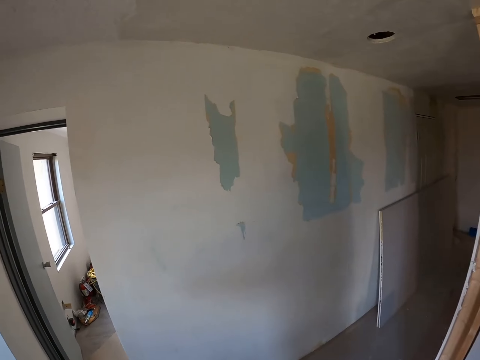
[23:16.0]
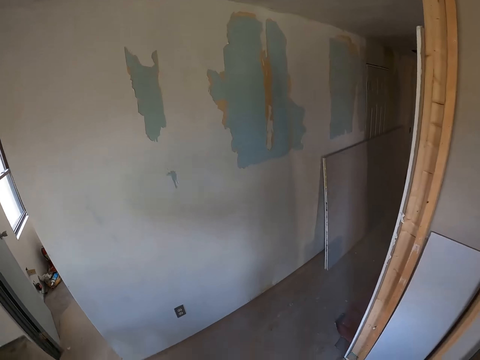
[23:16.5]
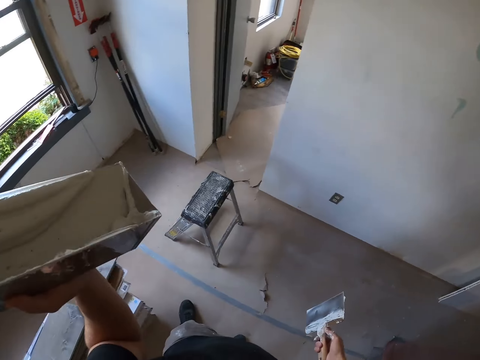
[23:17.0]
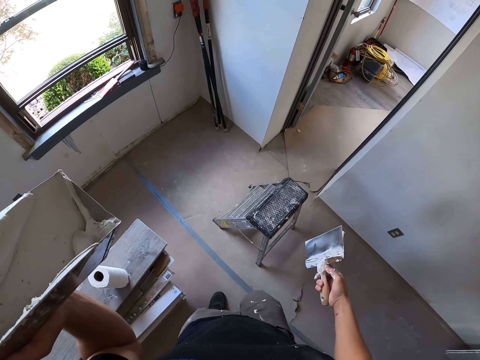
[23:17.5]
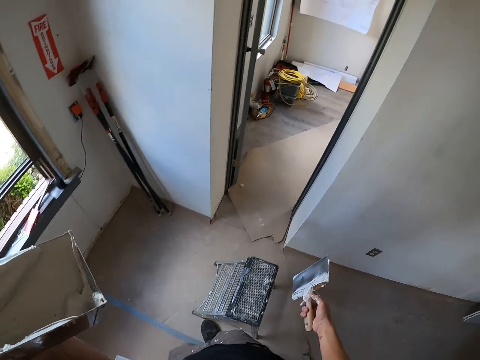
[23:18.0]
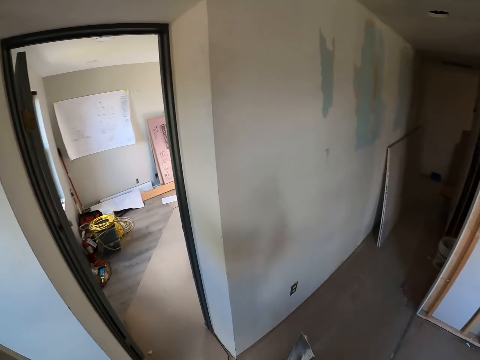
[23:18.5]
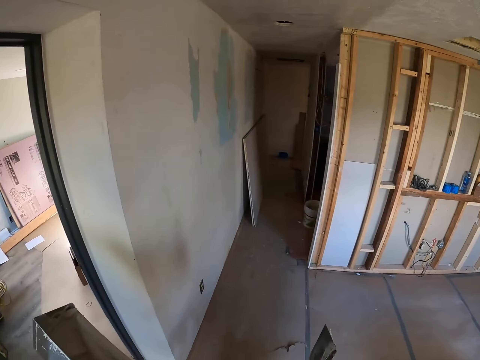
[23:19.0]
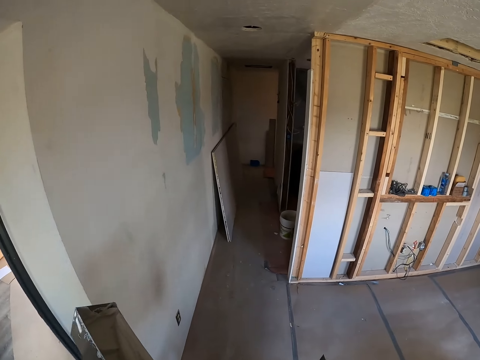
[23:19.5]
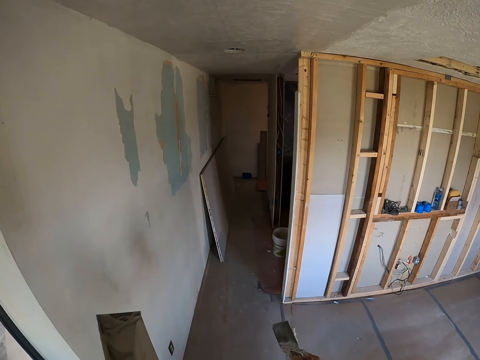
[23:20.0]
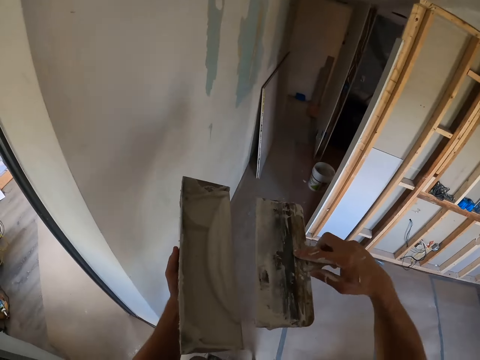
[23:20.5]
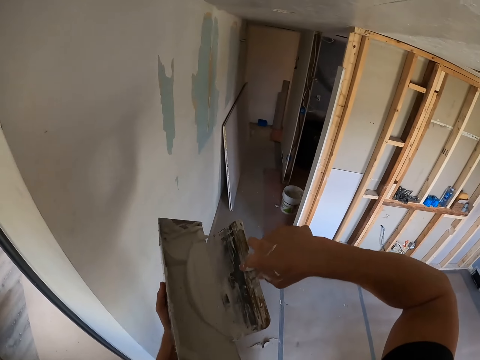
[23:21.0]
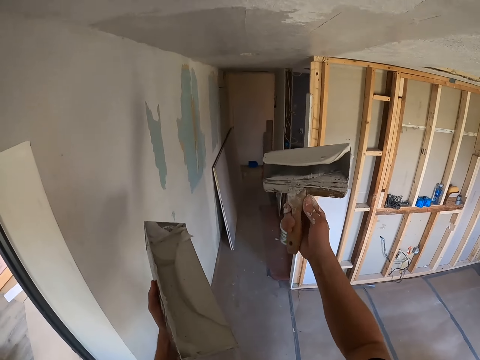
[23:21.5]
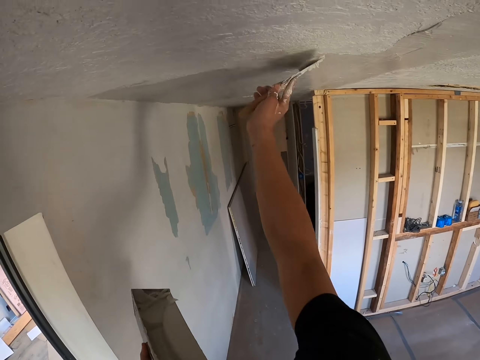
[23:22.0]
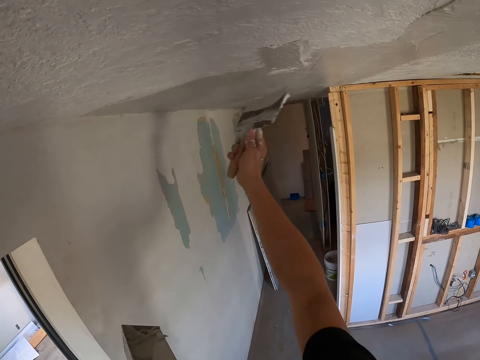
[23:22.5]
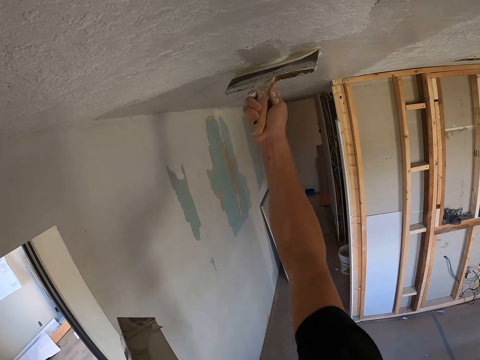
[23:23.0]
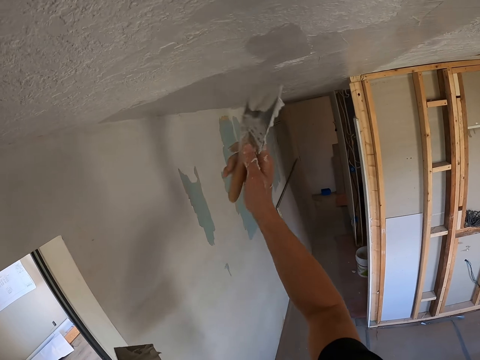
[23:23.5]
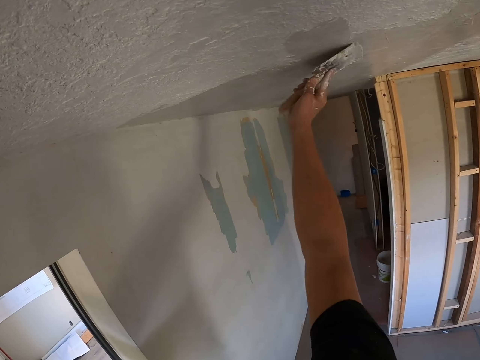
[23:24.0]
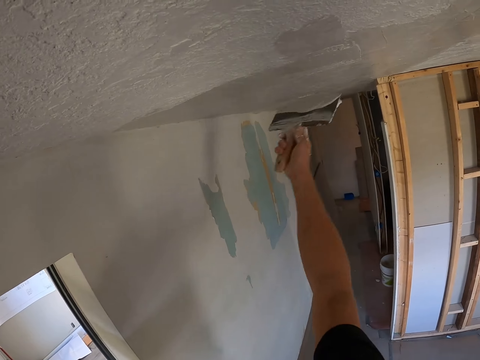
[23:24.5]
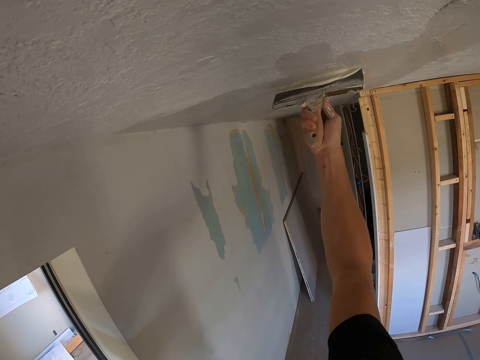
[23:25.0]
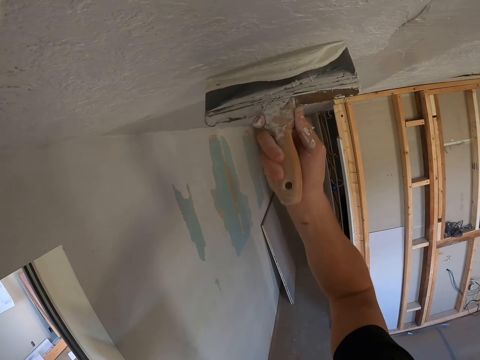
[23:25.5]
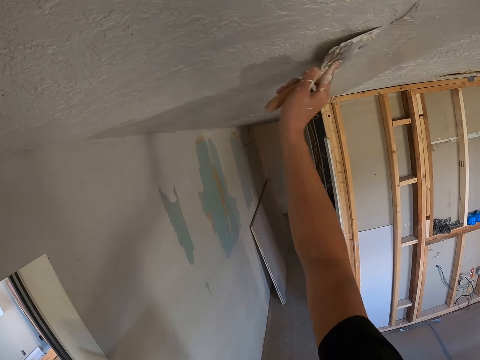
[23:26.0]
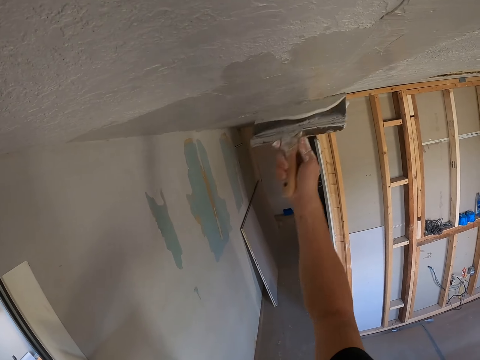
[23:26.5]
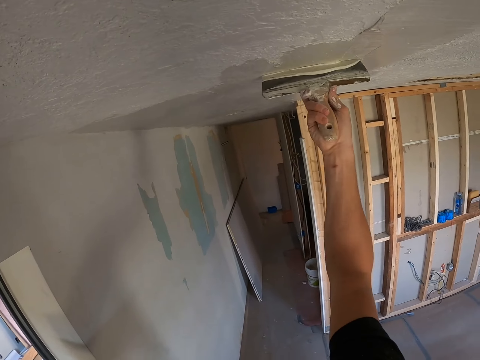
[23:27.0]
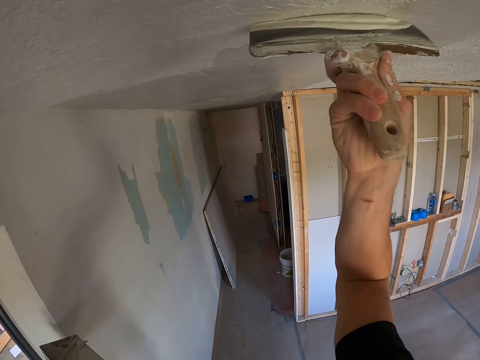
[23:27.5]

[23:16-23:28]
The camera wearer scoops filler. They walk around the room. They dip the brush in paint. They scoop the filler. They apply the filler on the wall. They paint the ceiling.

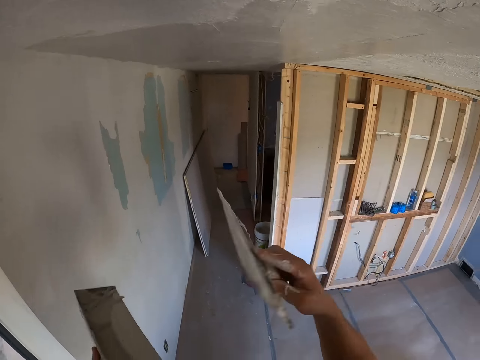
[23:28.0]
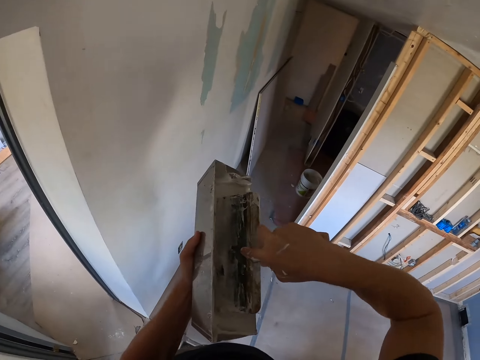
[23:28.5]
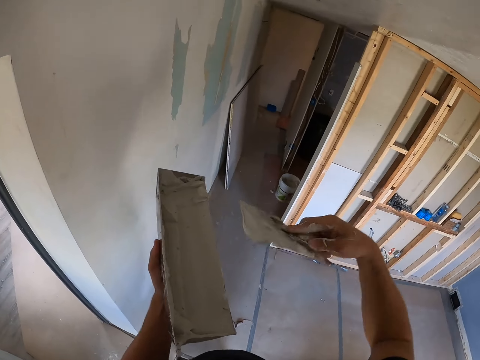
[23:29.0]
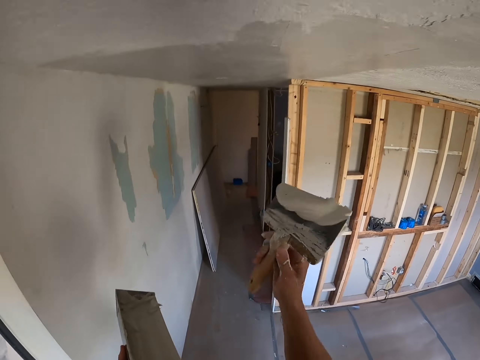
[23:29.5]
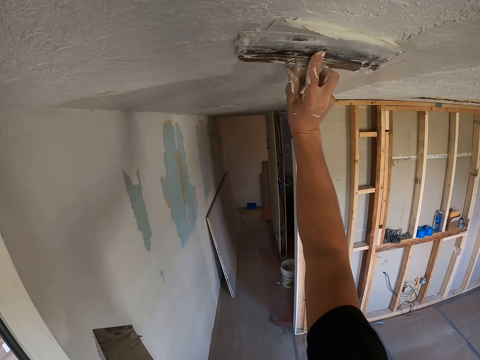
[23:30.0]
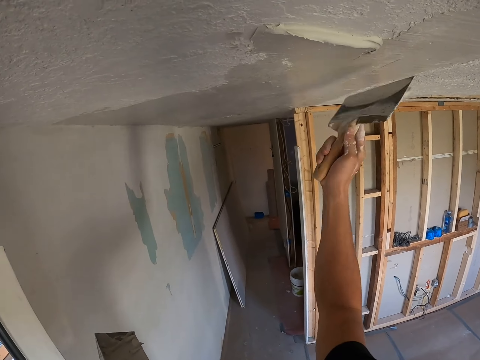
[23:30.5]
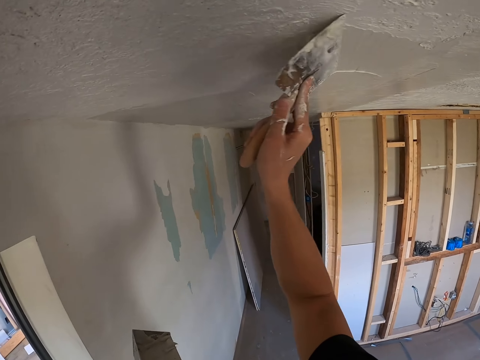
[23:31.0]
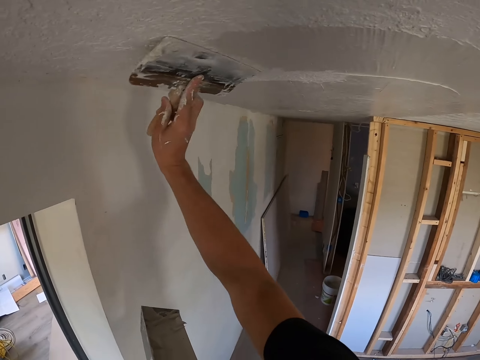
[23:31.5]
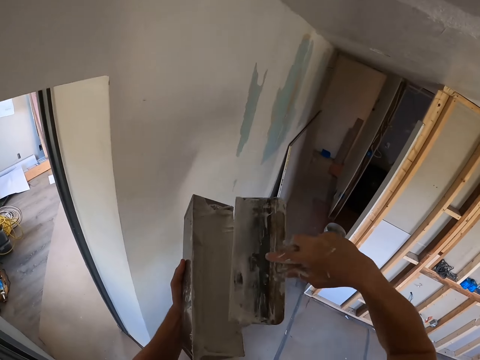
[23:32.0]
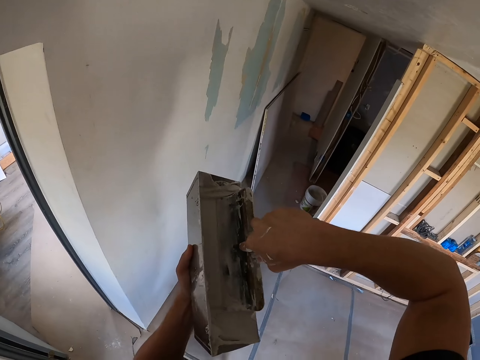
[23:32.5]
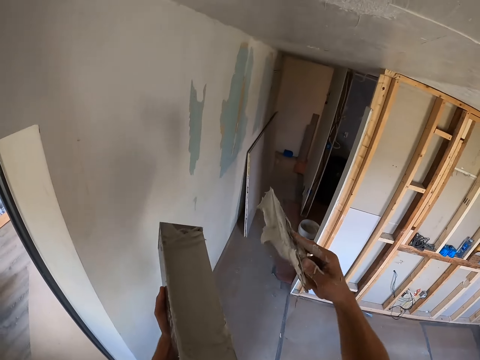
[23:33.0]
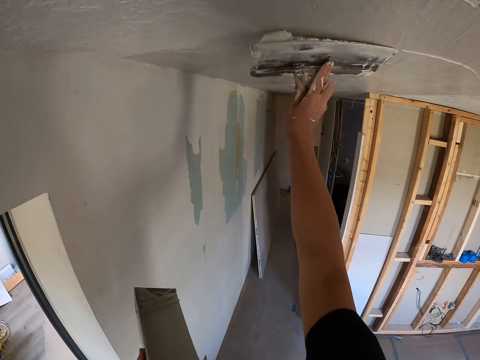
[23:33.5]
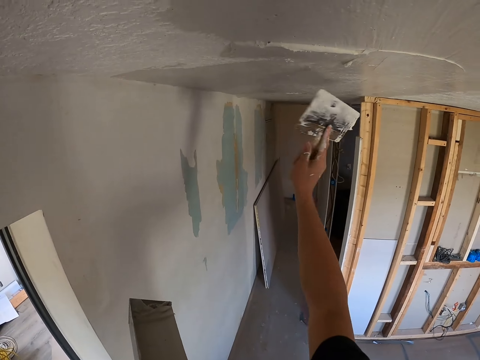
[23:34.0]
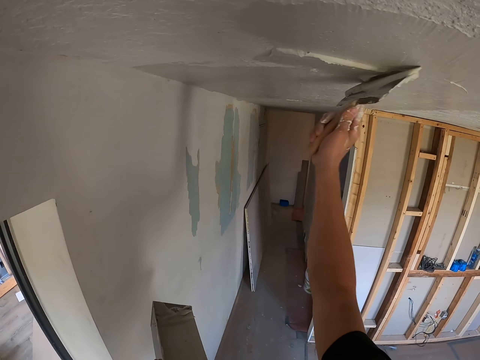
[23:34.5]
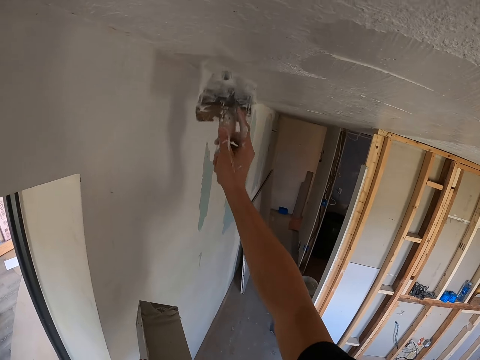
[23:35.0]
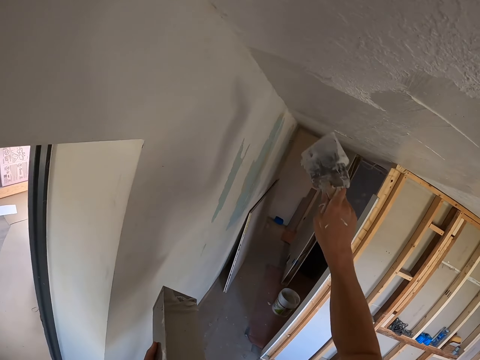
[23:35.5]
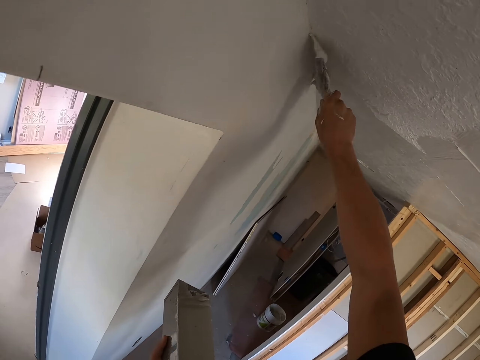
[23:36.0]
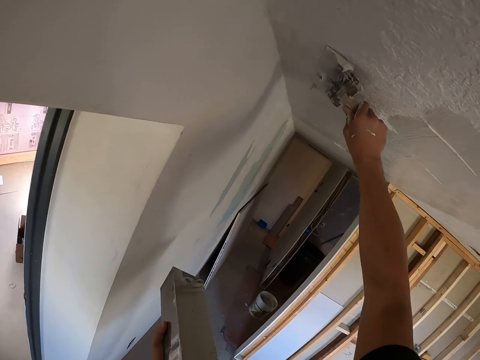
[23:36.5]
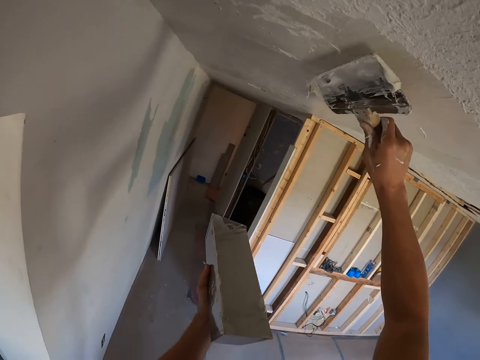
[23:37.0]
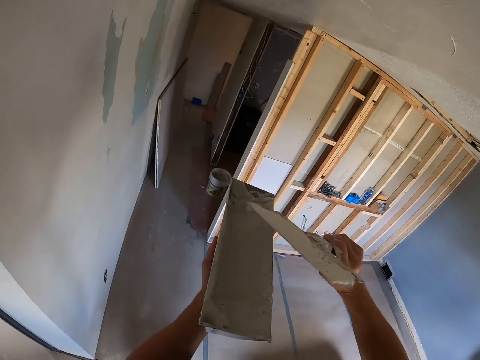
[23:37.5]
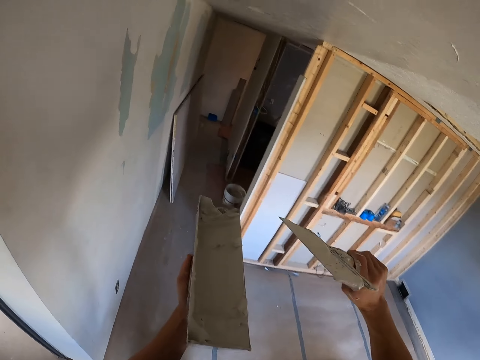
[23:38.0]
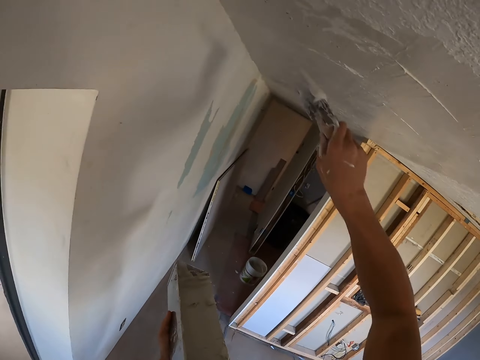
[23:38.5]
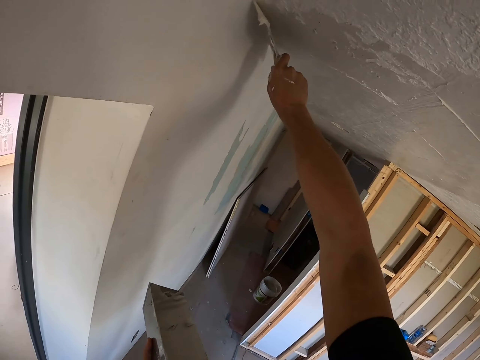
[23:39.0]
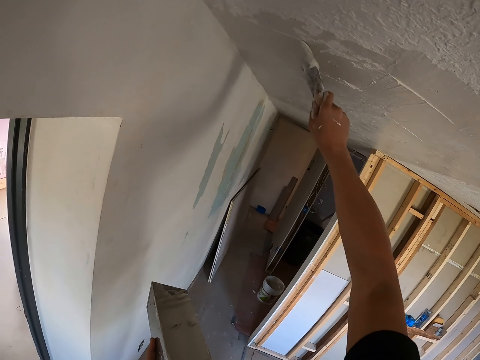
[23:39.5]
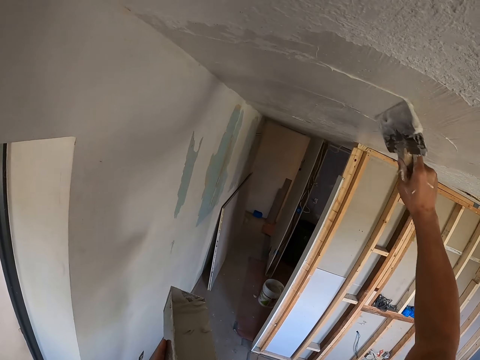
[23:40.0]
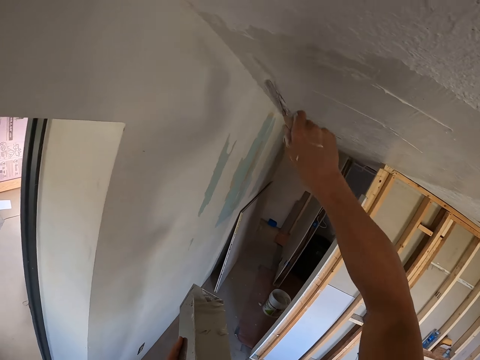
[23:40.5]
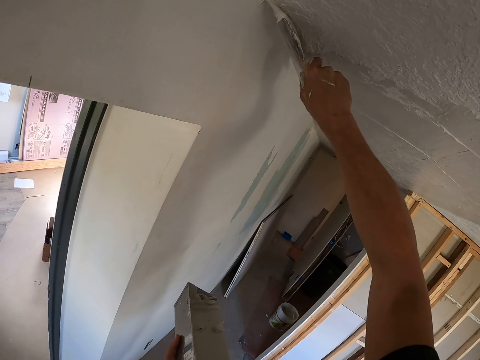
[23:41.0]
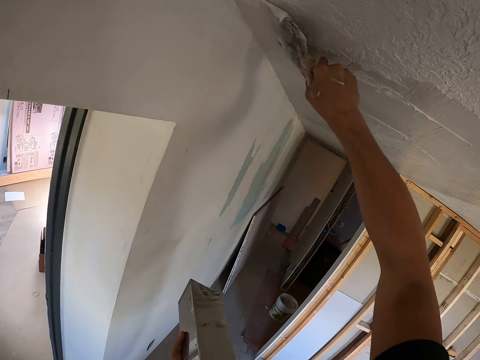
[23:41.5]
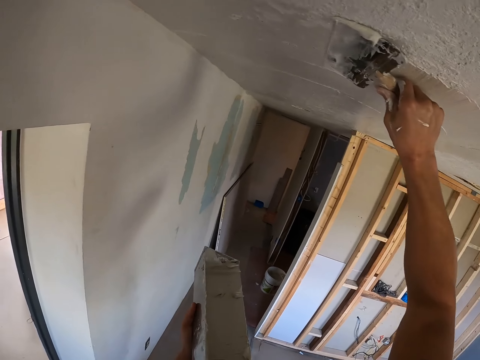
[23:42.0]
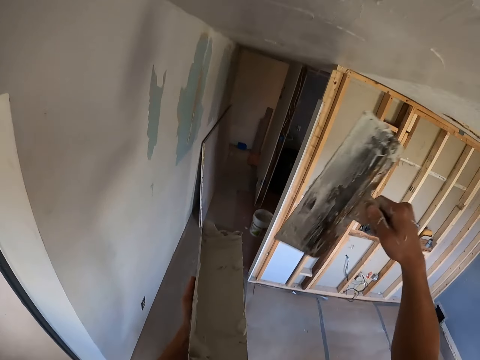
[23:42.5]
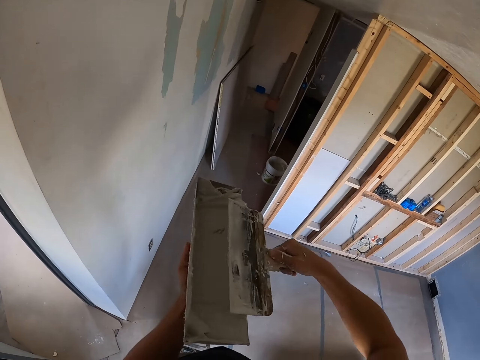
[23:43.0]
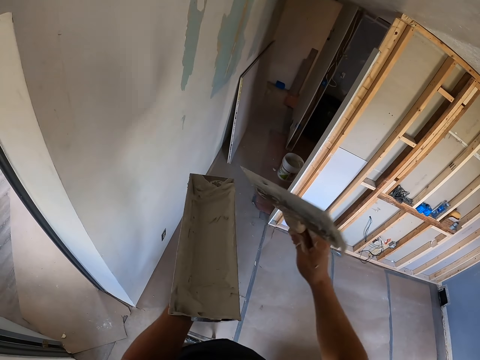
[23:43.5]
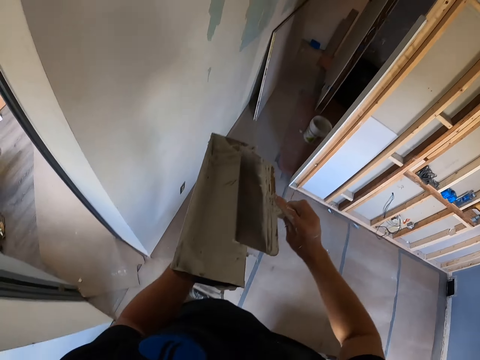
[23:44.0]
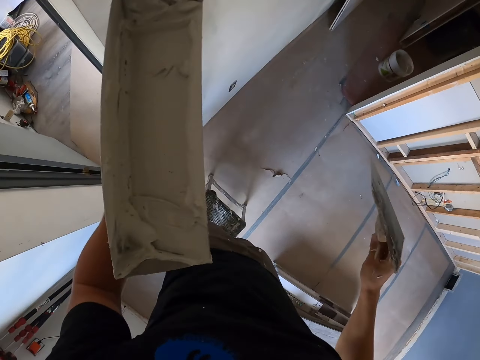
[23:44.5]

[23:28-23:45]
The camera wearer scoops filler. They dip the brush in paint. They apply filler on the wall. They paint the ceiling. They scoop the filler. They dip the brush in the paint. They apply the filler on the wall. They paint the ceiling. They scoop the filler. They scrape excess paint from the brush. They apply the filler on the wall. They paint the ceiling. They scoop the filler. They scrape excess paint from the brush.
